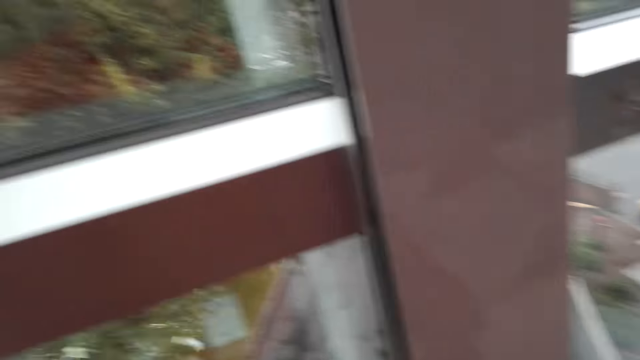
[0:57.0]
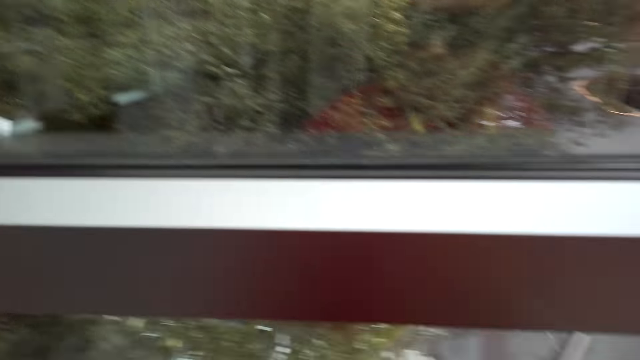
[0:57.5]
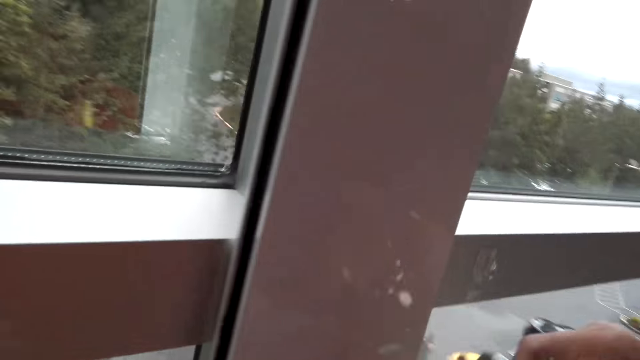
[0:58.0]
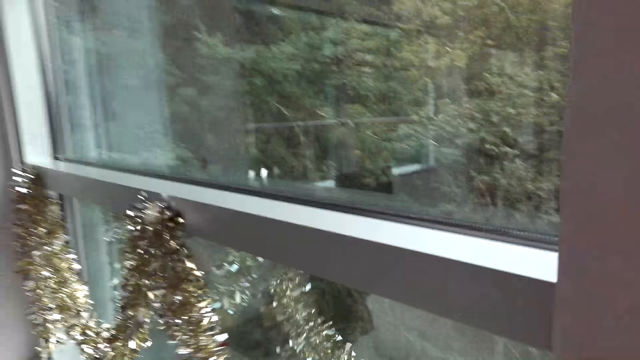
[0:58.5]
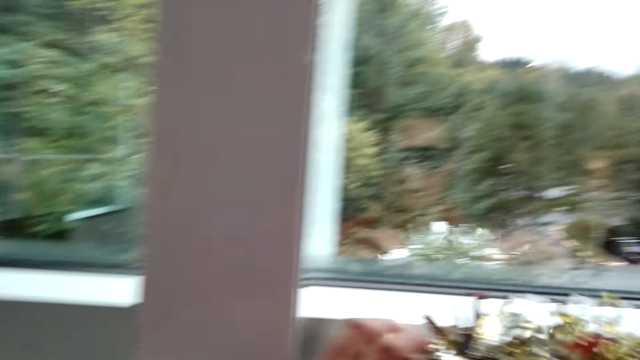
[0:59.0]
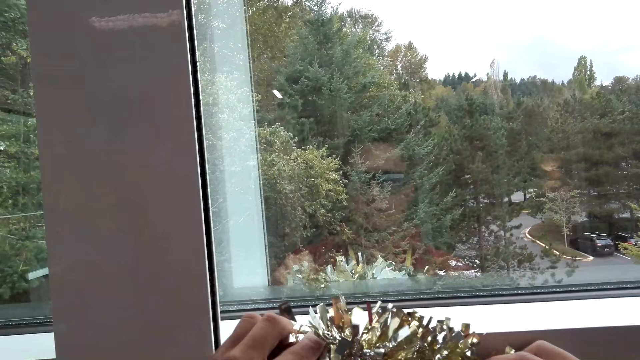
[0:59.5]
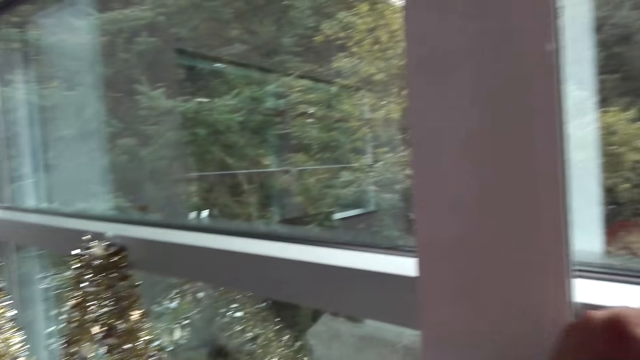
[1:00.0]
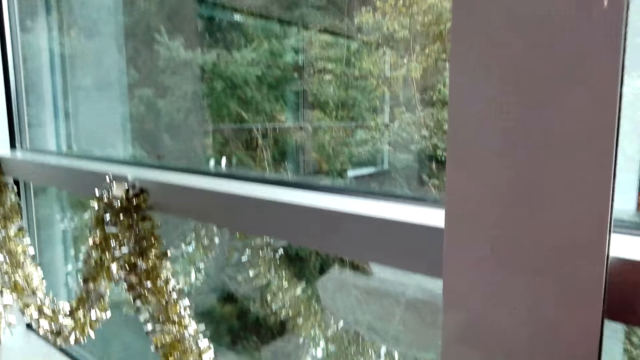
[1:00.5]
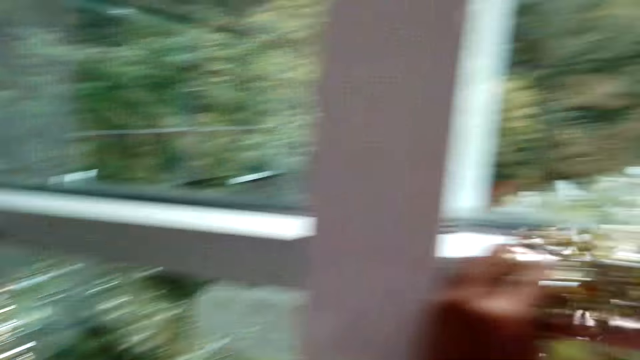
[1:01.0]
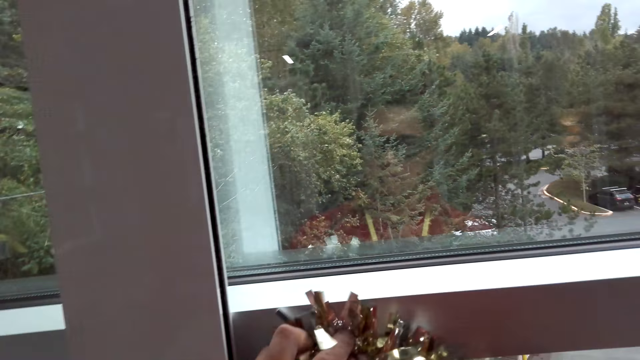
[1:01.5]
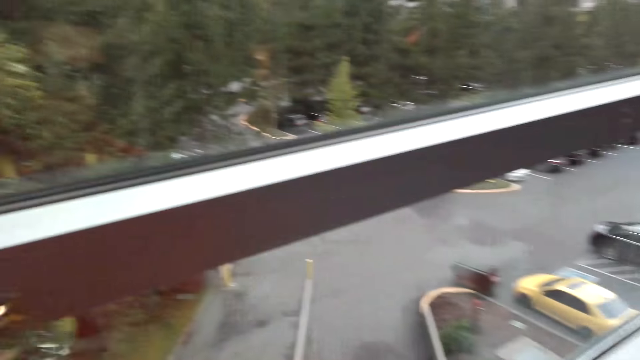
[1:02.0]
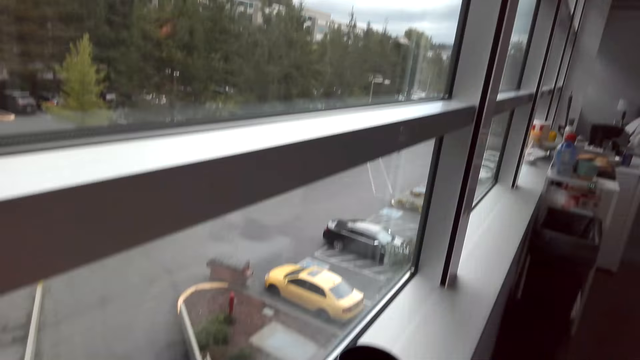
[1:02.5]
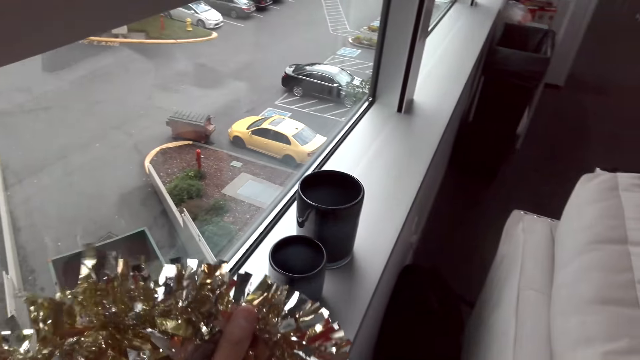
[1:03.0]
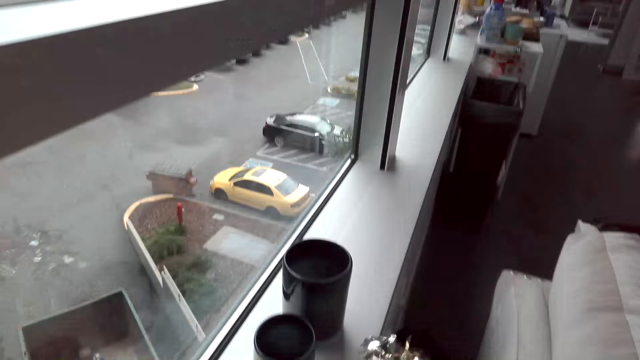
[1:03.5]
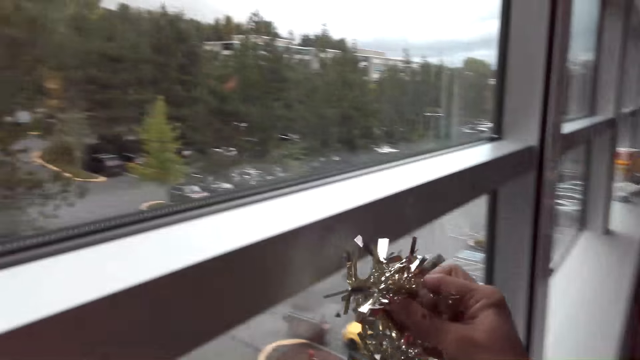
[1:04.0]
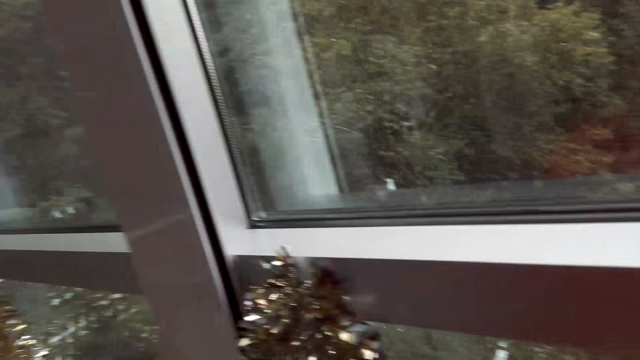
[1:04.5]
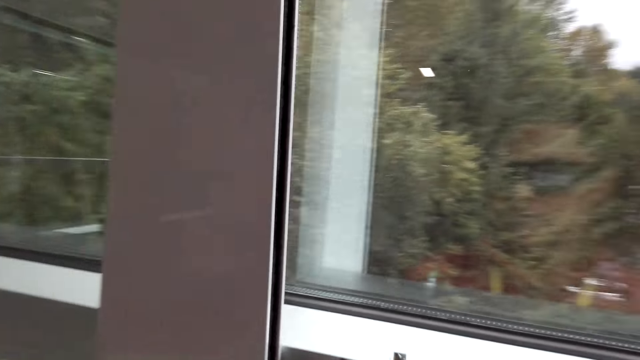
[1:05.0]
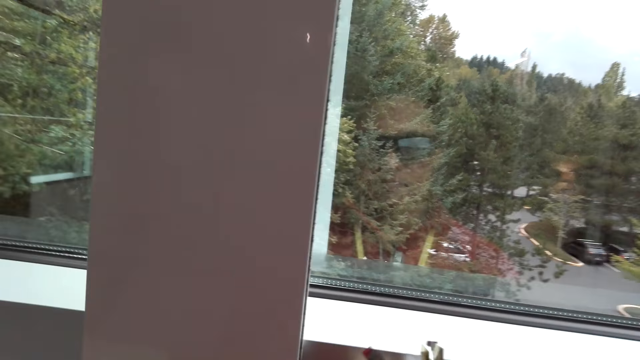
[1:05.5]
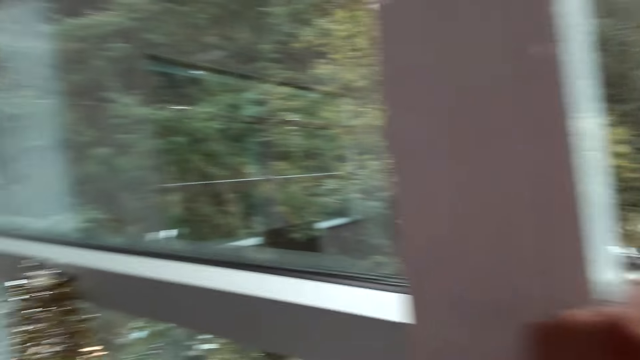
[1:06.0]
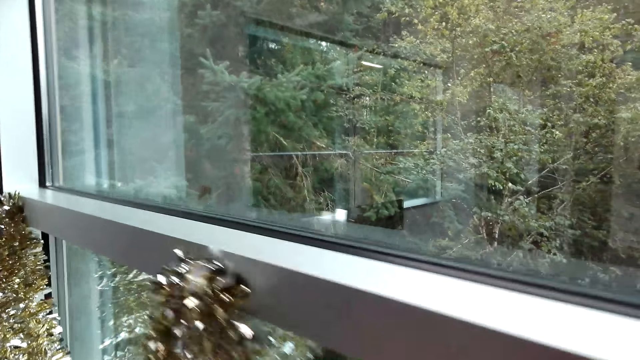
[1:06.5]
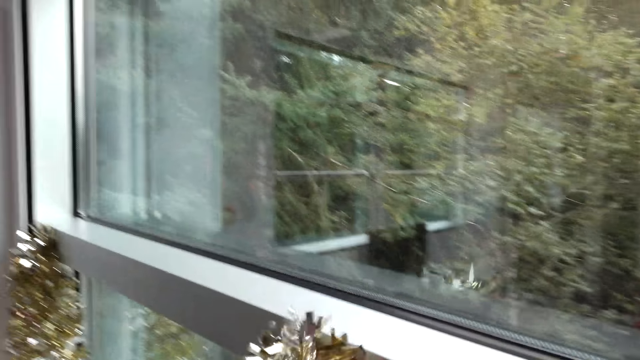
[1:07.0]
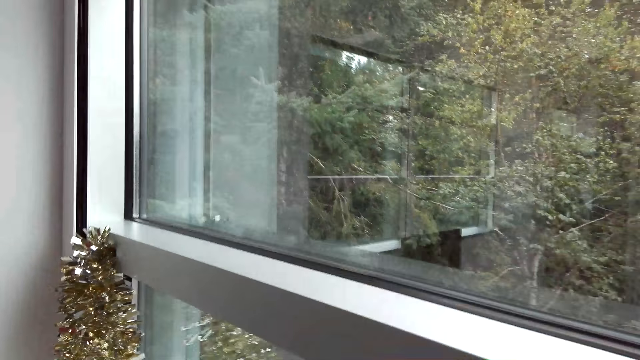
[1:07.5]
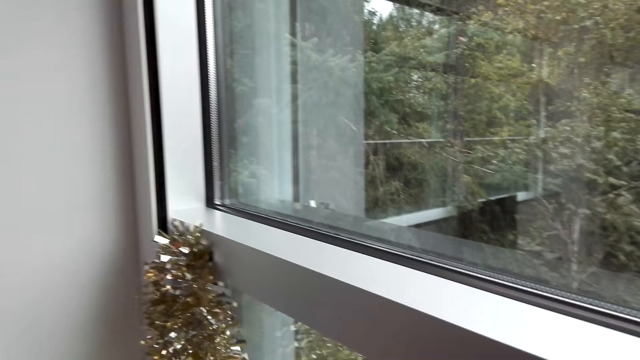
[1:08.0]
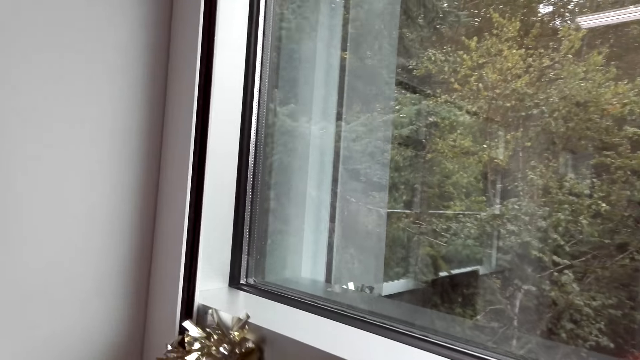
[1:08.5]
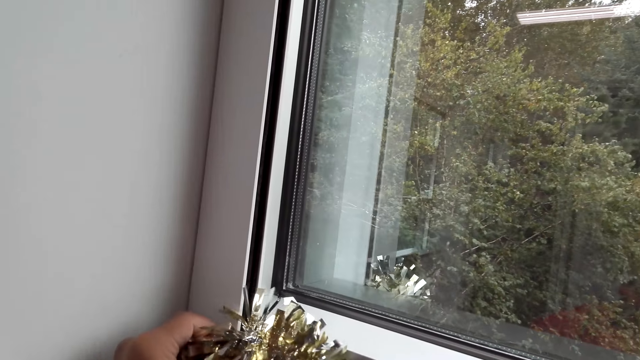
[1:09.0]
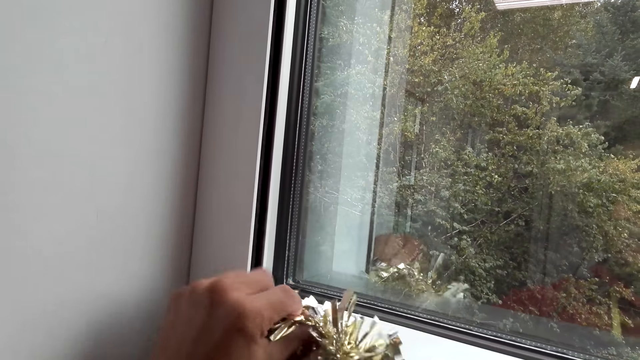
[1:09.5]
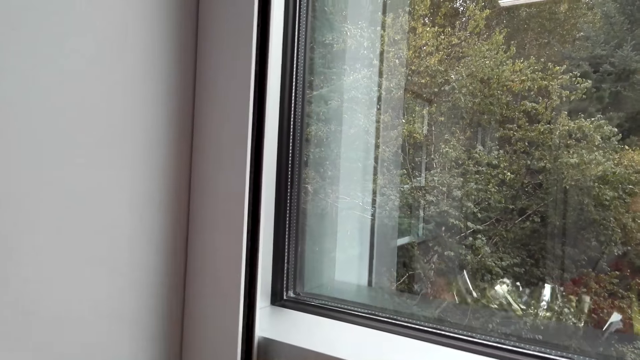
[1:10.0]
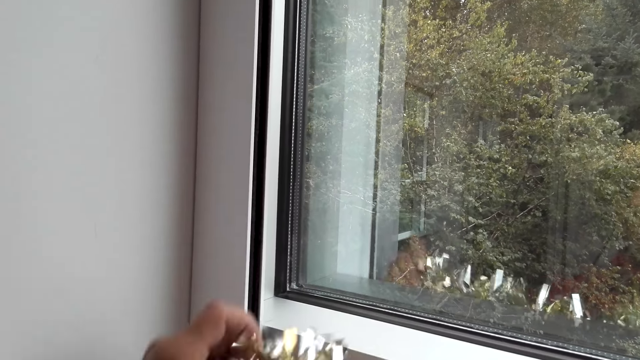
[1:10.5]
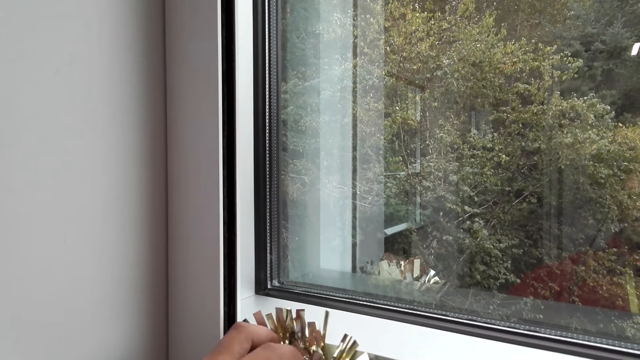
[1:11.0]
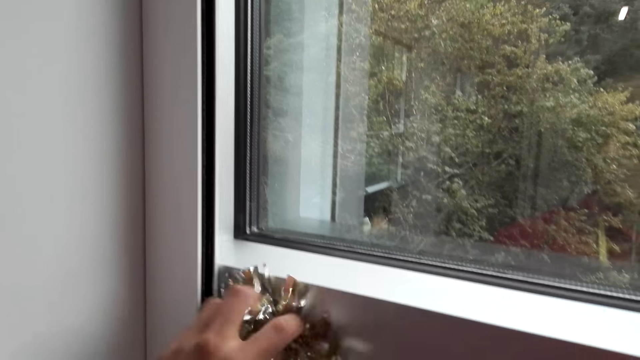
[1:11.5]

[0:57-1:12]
The camera wearer adjusts a house decoration on the window.

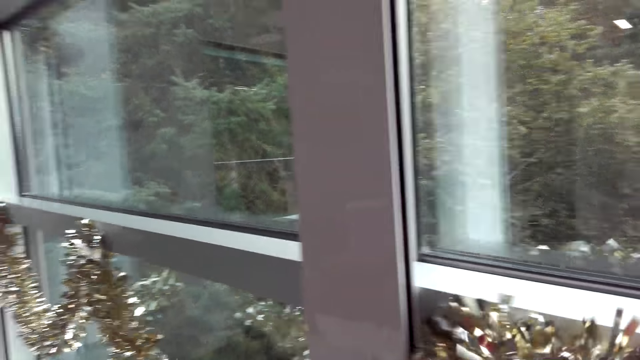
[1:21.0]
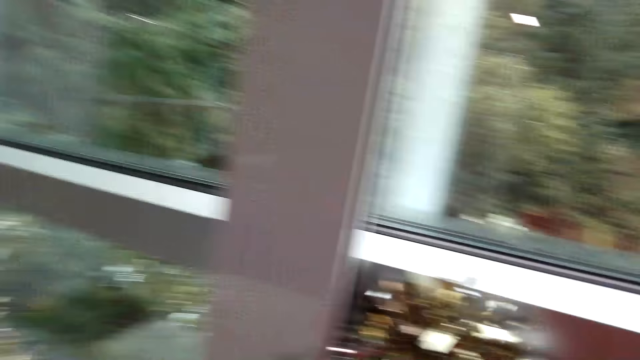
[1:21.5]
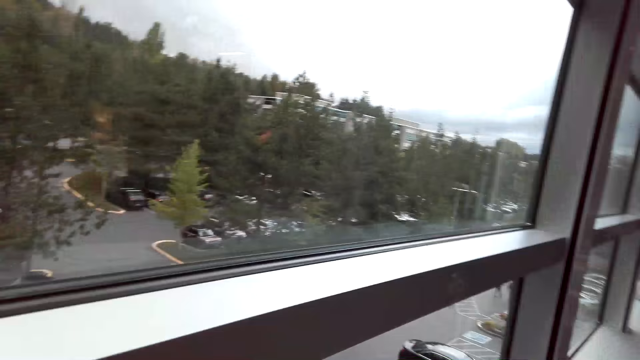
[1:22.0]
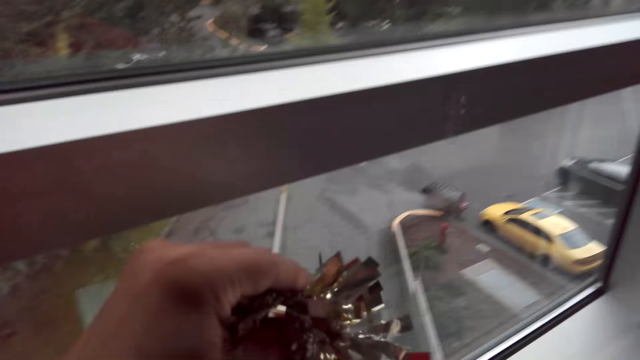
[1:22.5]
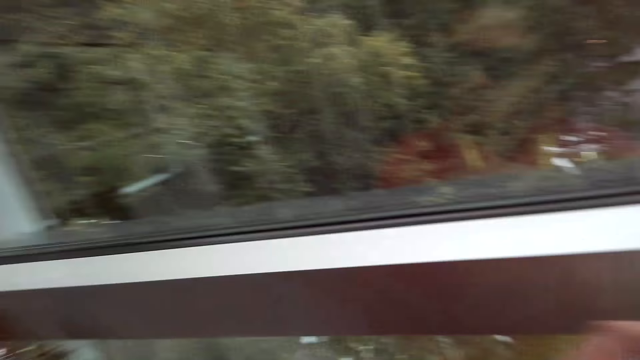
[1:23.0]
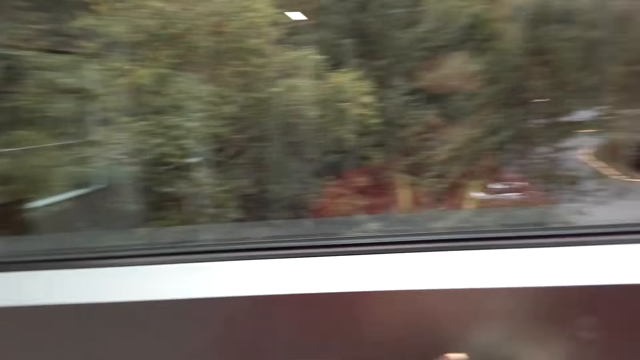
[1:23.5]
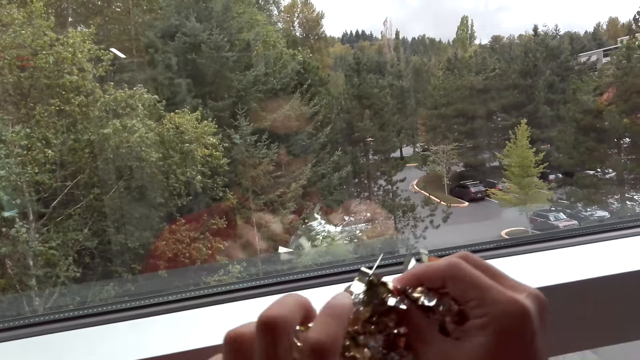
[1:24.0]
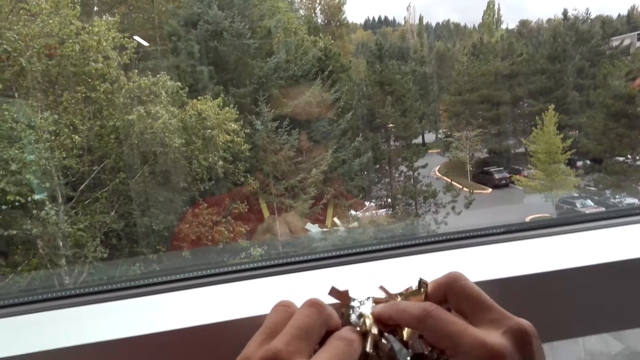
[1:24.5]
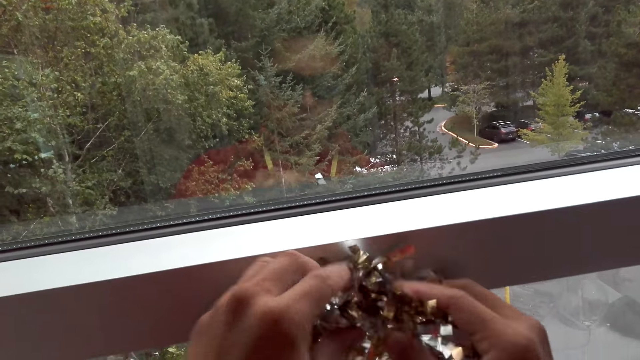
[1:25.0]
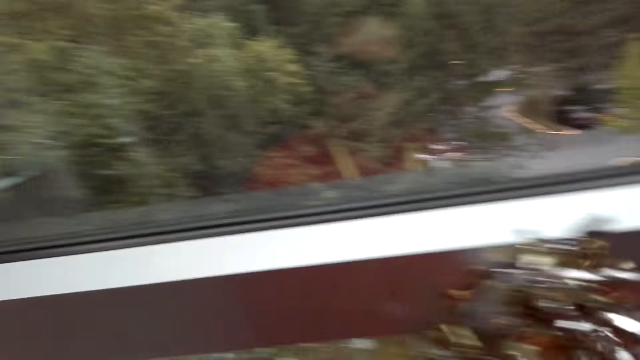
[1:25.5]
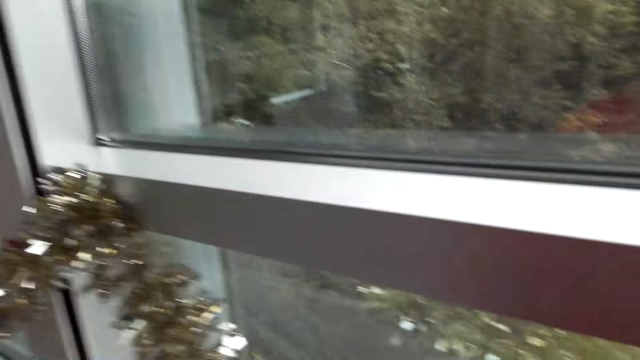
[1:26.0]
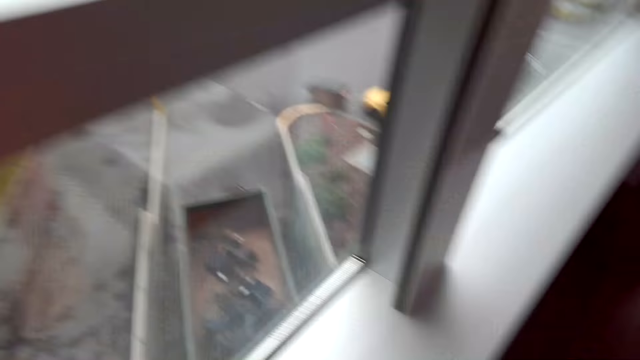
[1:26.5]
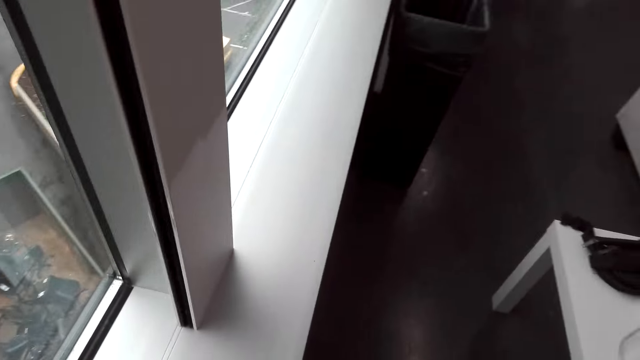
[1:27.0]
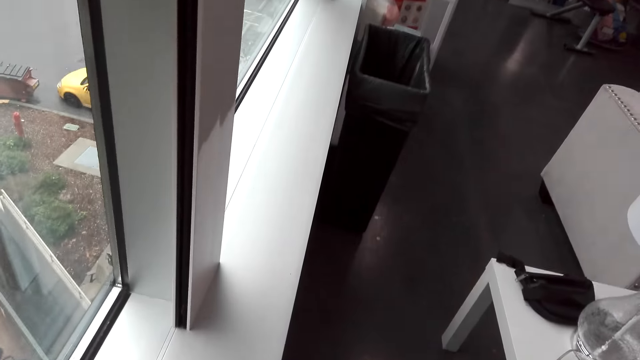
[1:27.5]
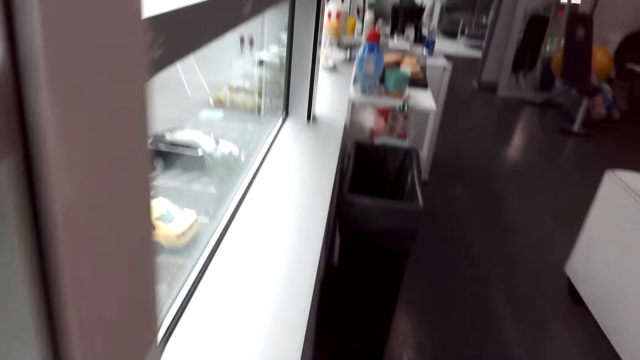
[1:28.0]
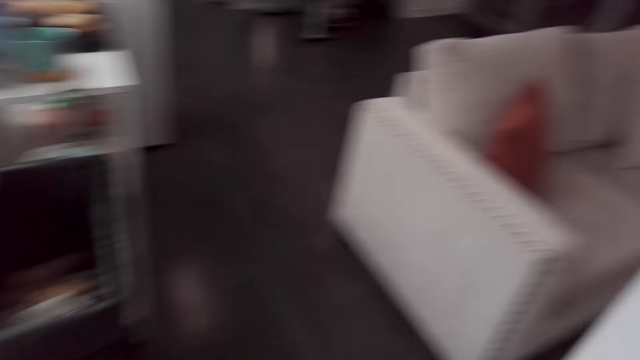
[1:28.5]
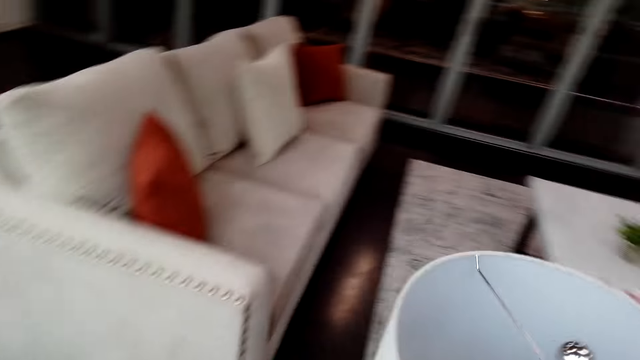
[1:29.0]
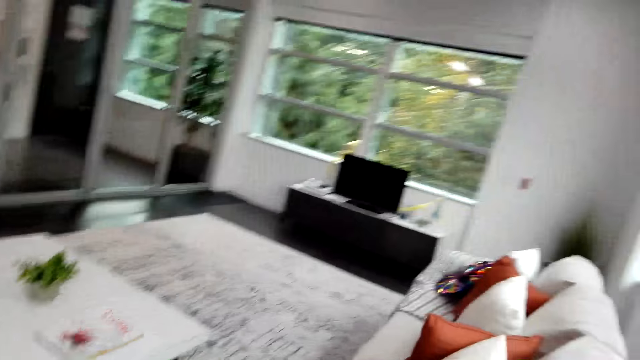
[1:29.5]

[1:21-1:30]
The camera wearer looks around the house and walks around the house.
